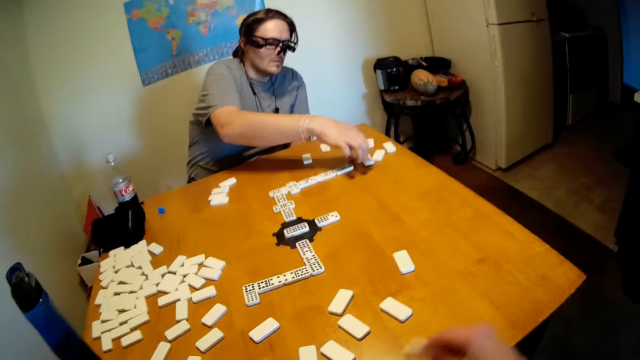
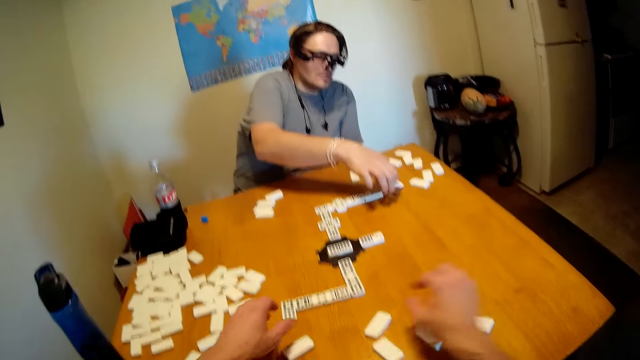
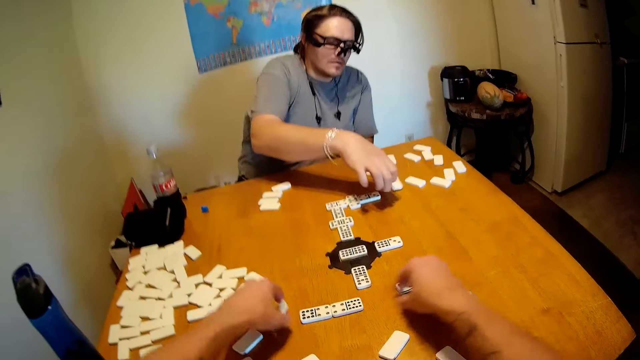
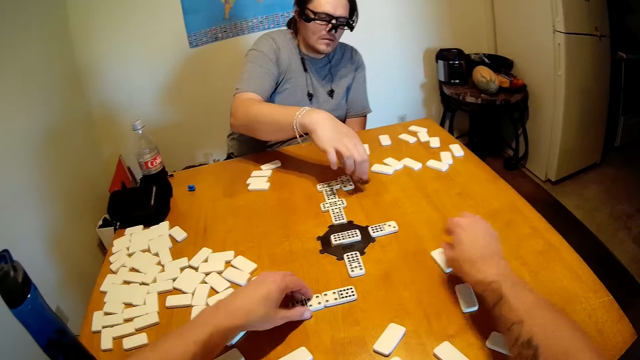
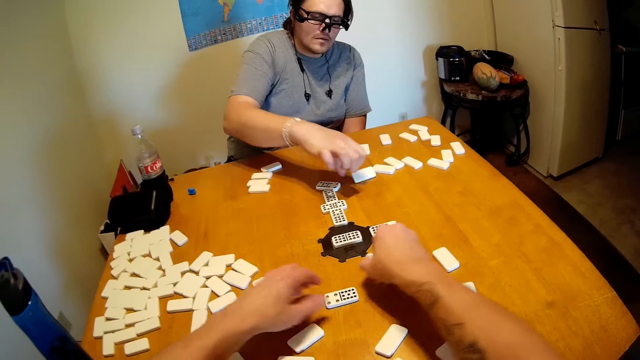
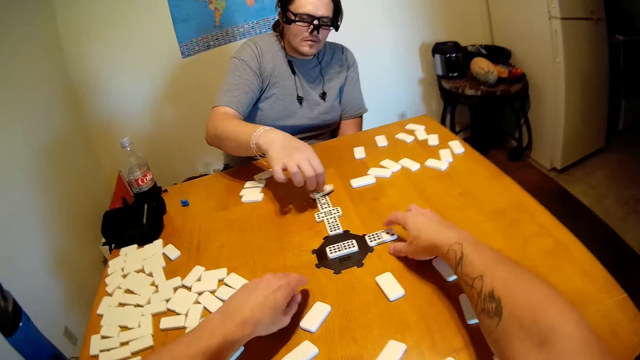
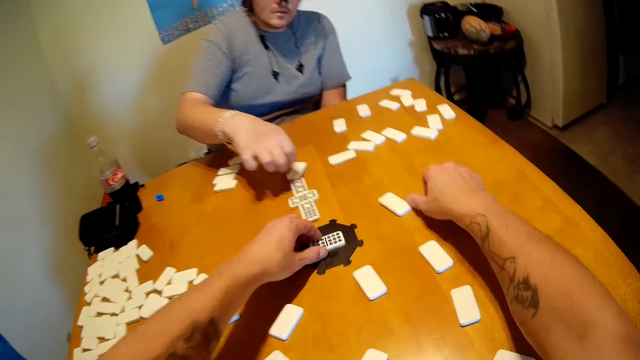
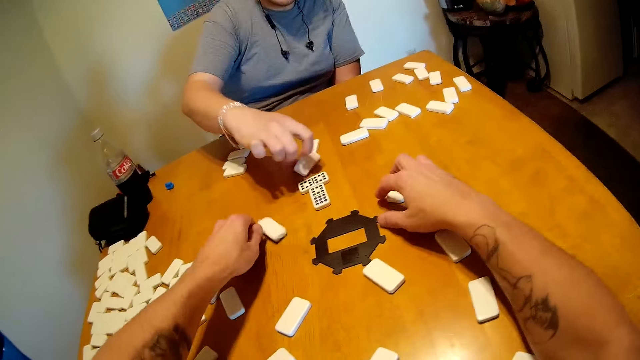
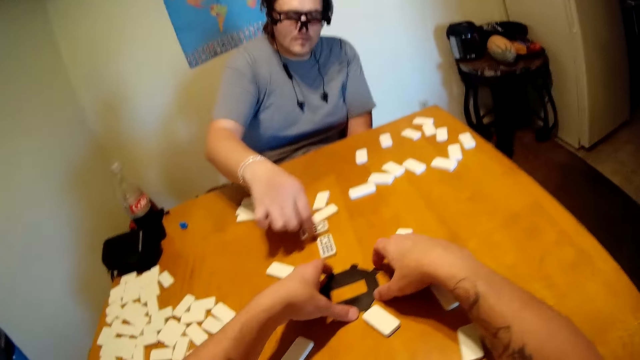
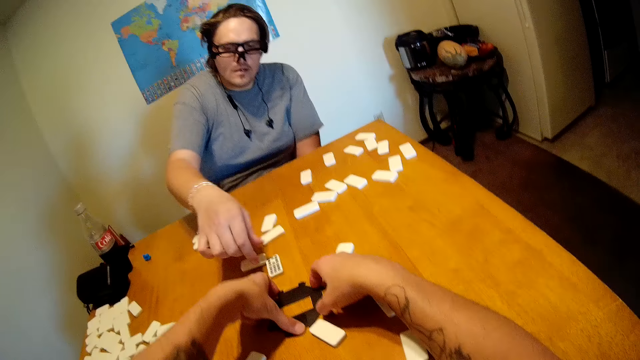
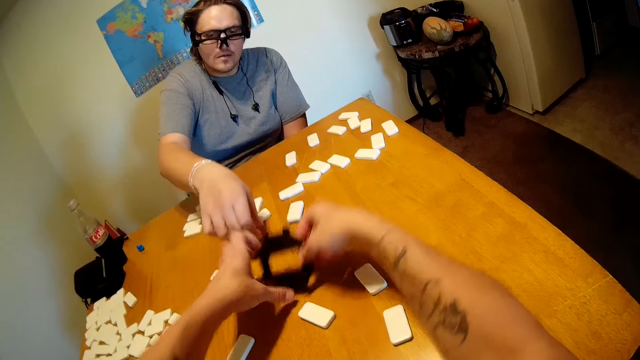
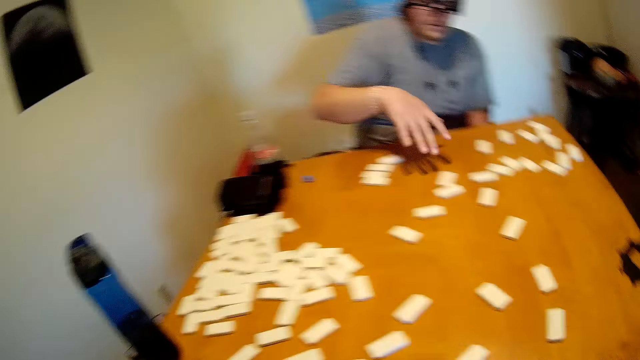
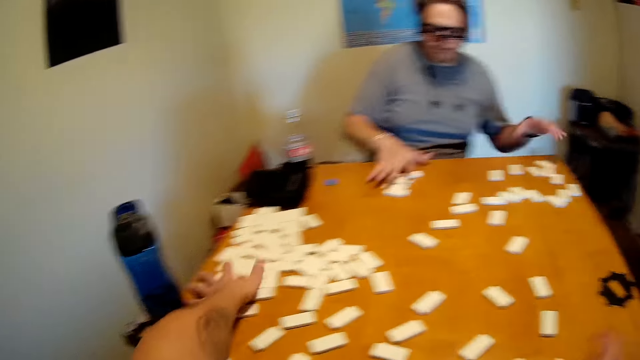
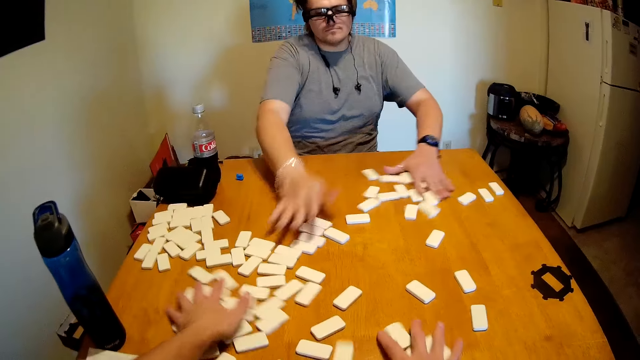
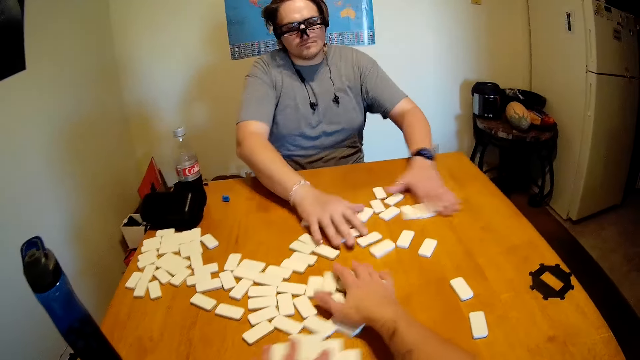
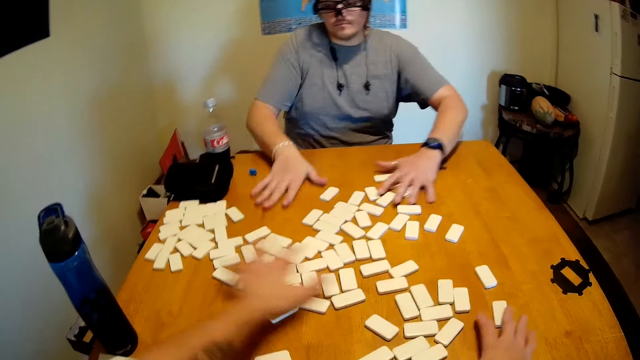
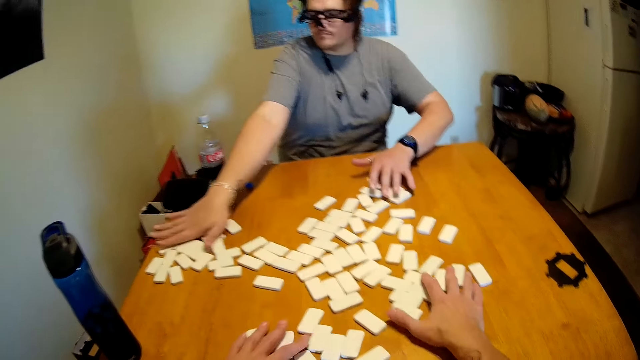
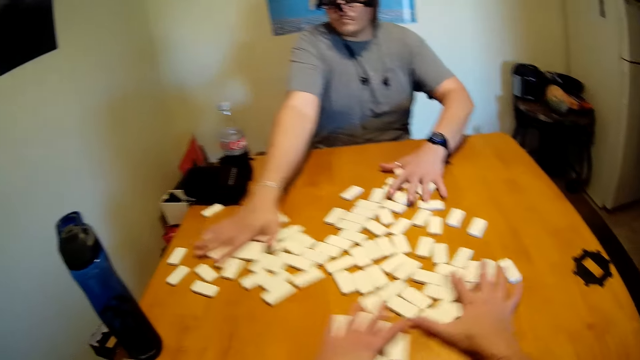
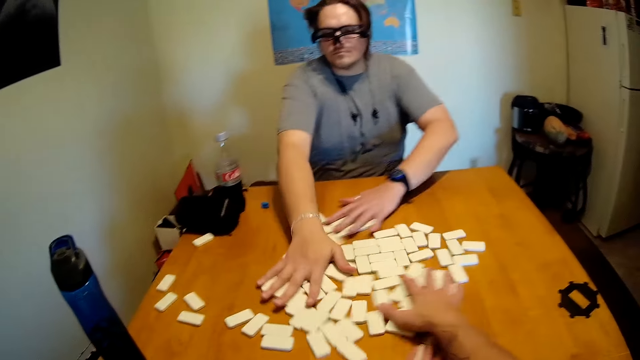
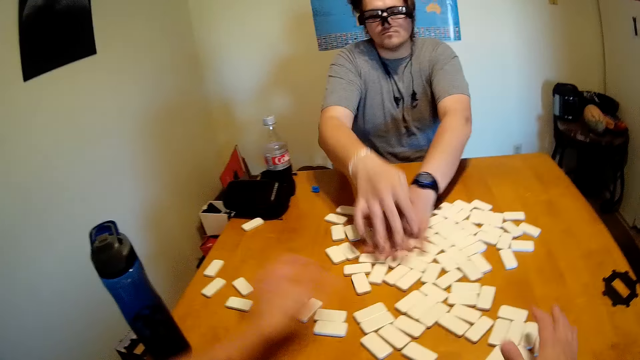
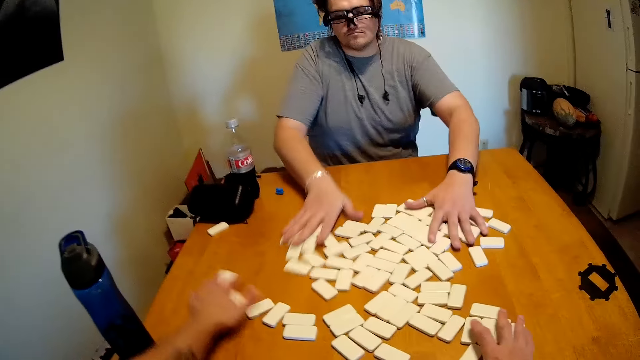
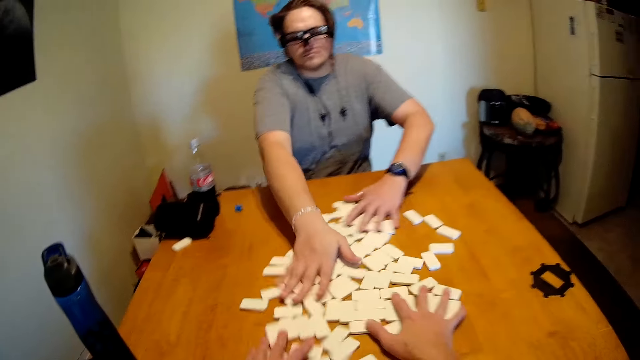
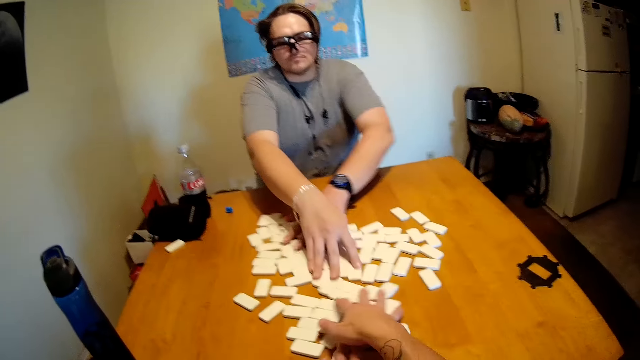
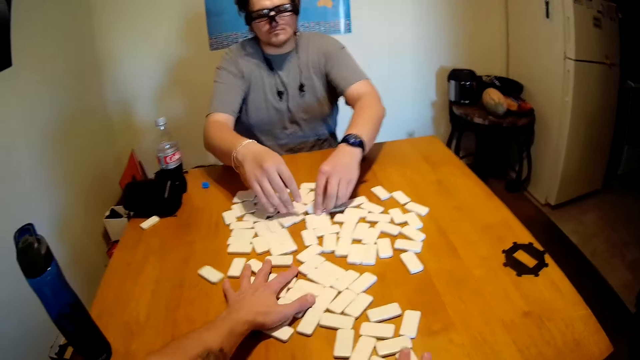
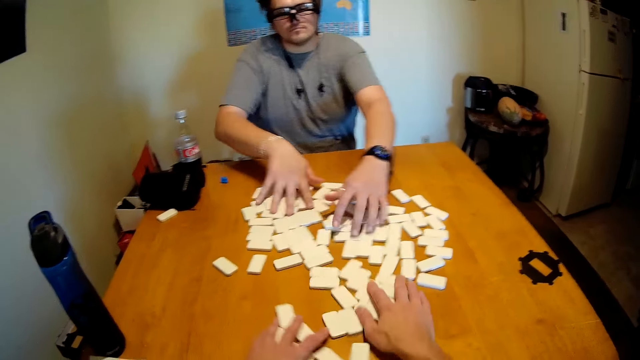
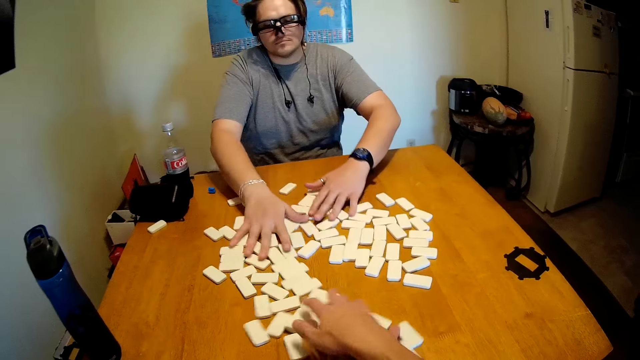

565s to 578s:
The camera wearer puts the dominoes together on the table with a man. They shuffle the dominoes on the table.

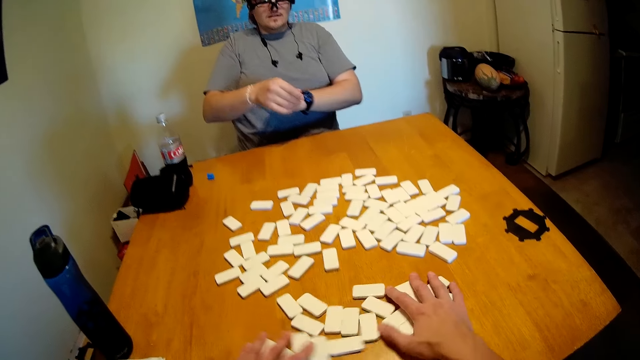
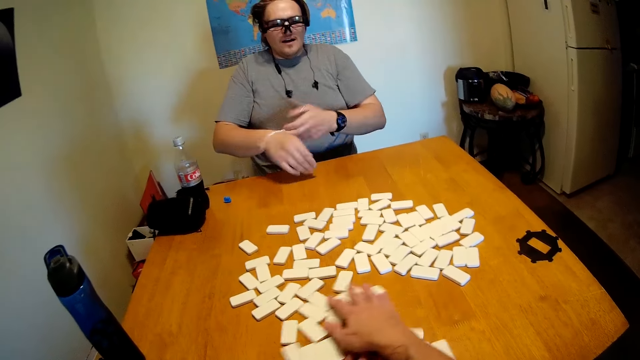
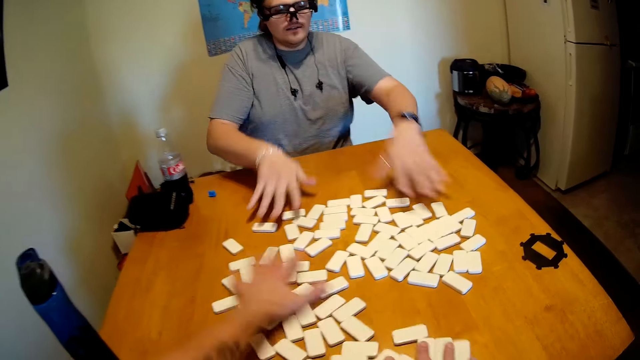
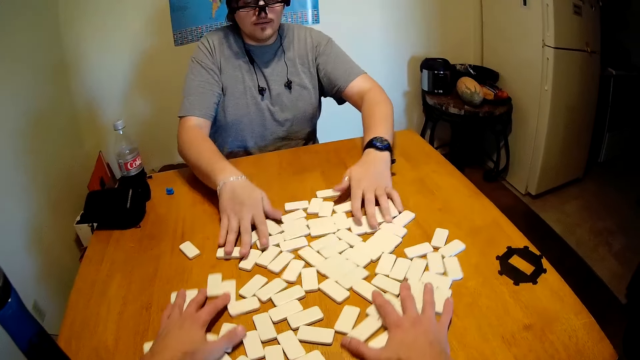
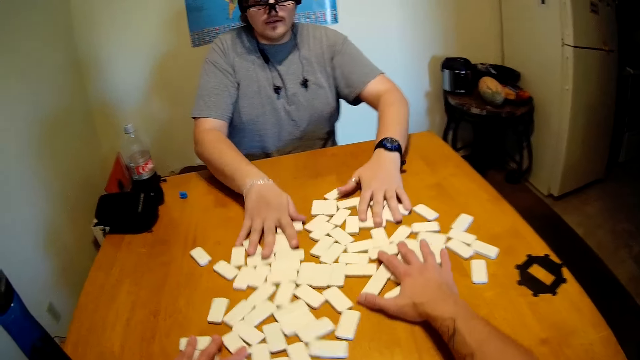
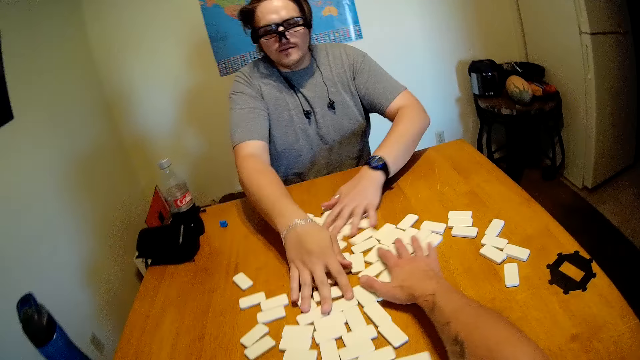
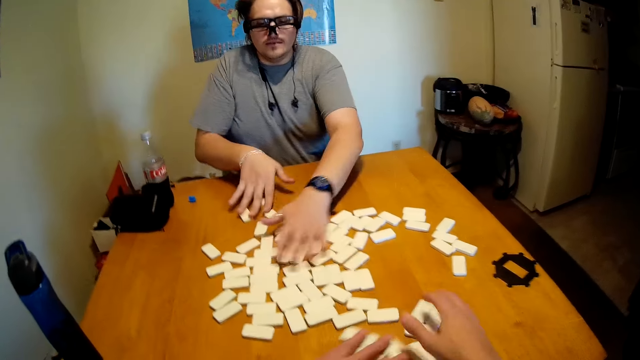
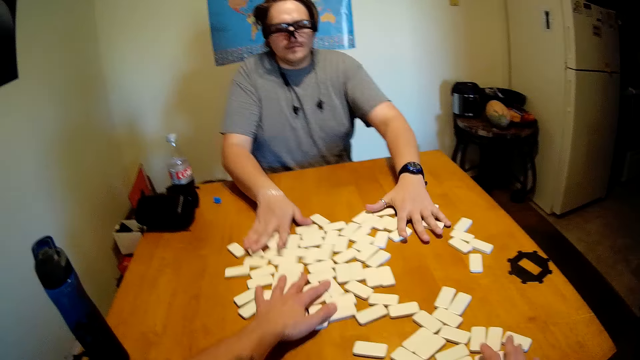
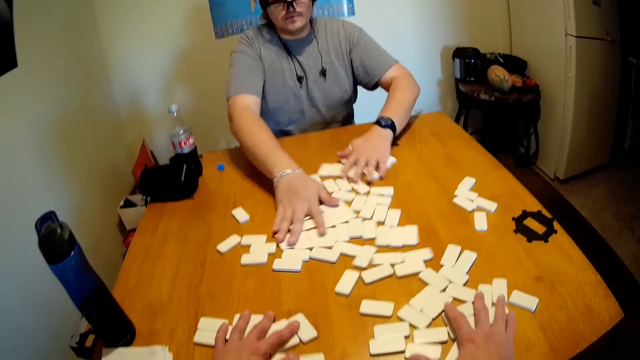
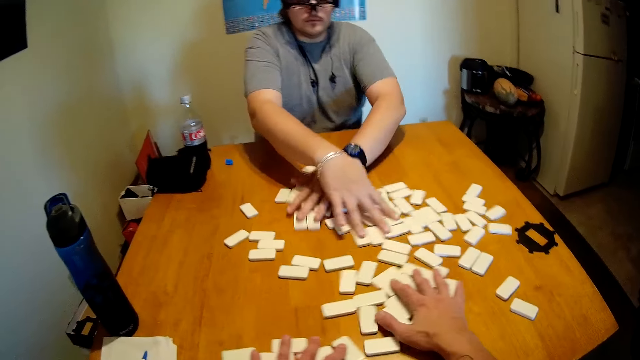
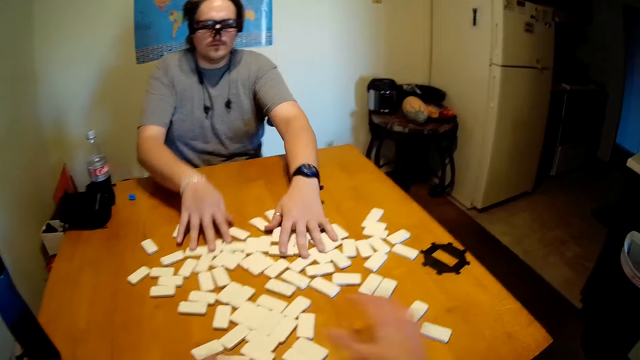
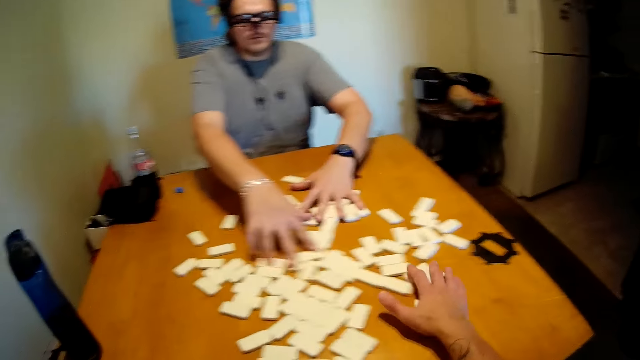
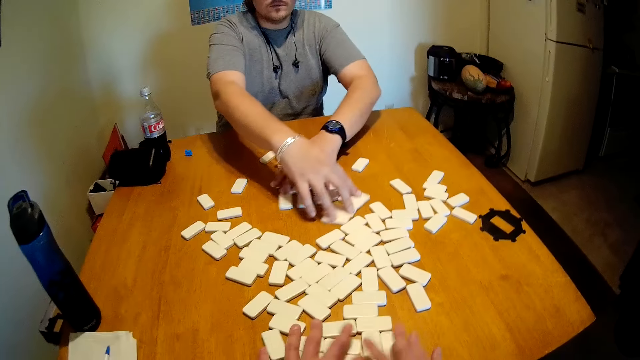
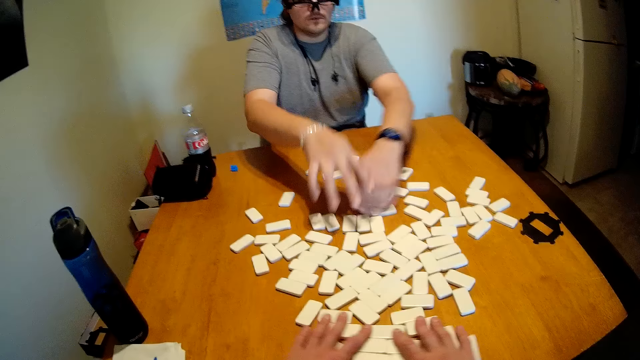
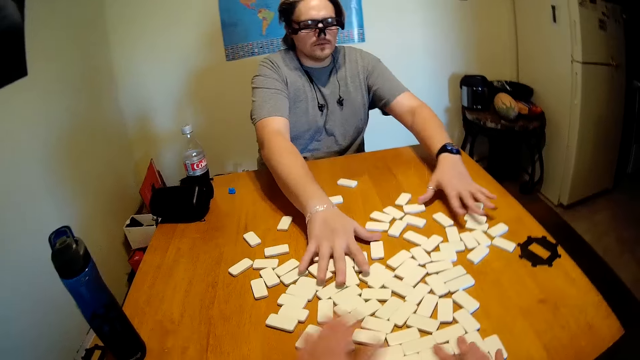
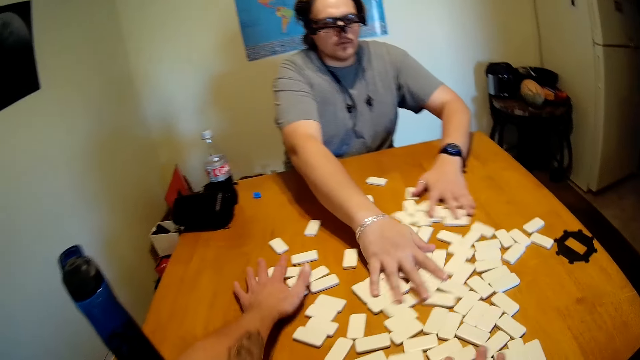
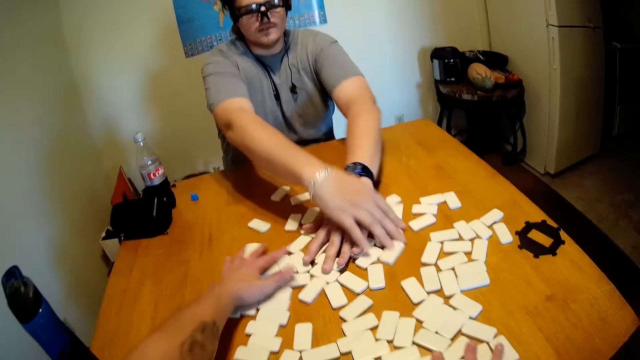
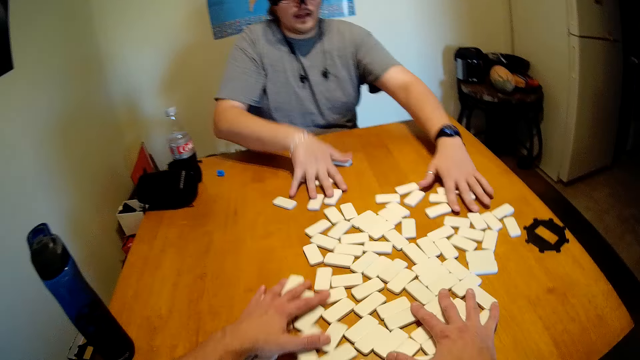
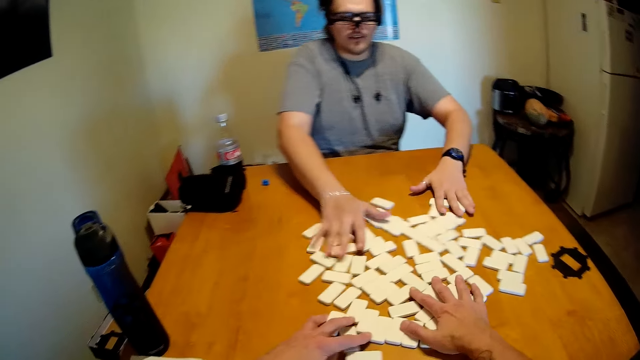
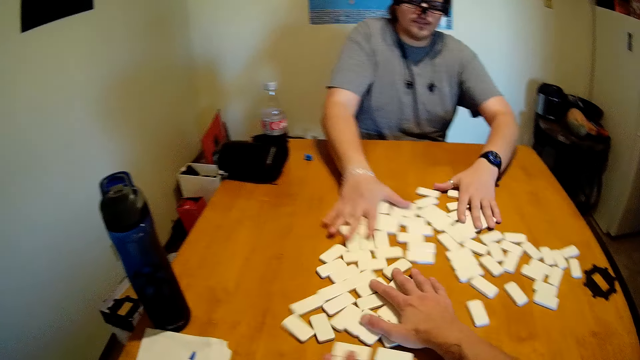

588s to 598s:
A man touches the bracelet on the hand. He arranges the dominoes on the table.
